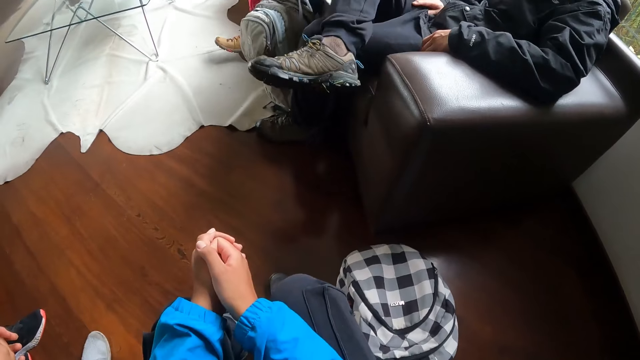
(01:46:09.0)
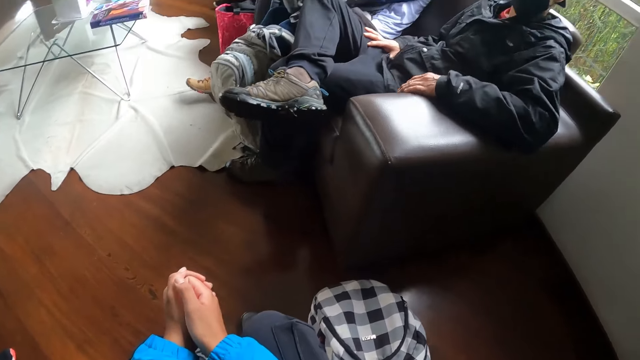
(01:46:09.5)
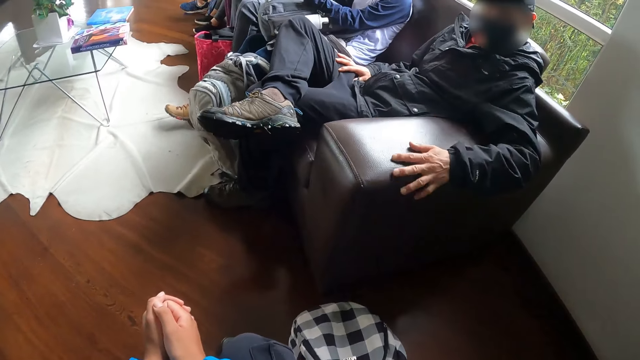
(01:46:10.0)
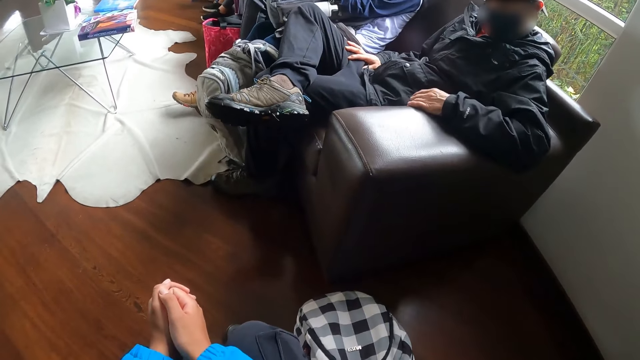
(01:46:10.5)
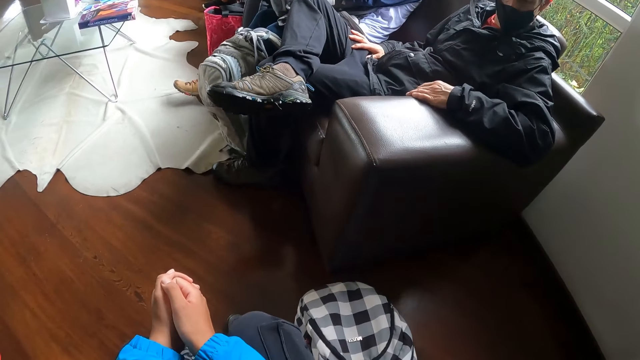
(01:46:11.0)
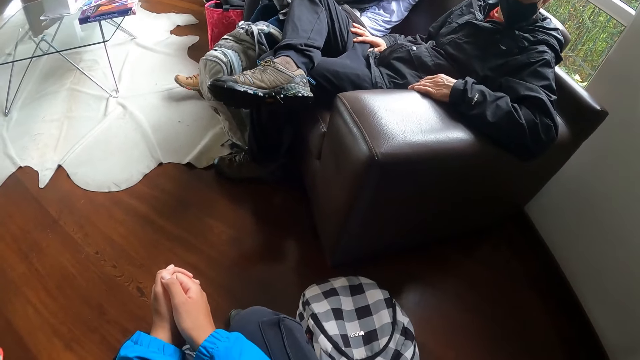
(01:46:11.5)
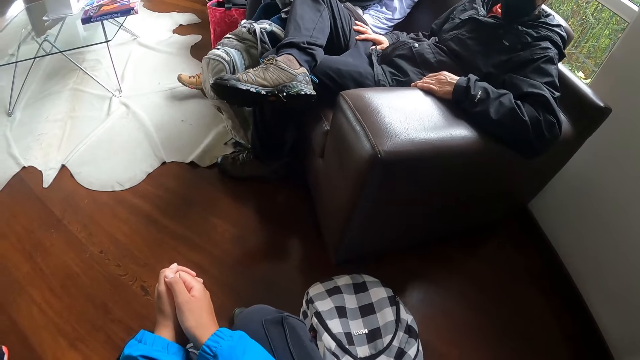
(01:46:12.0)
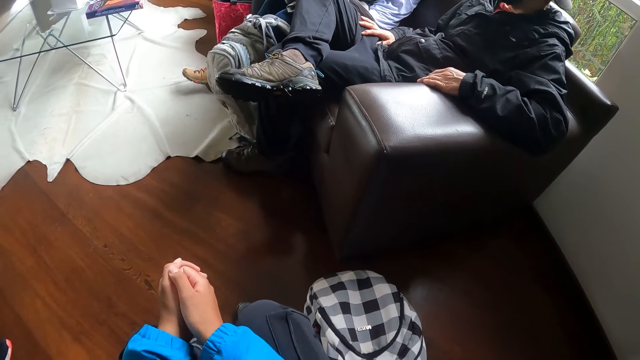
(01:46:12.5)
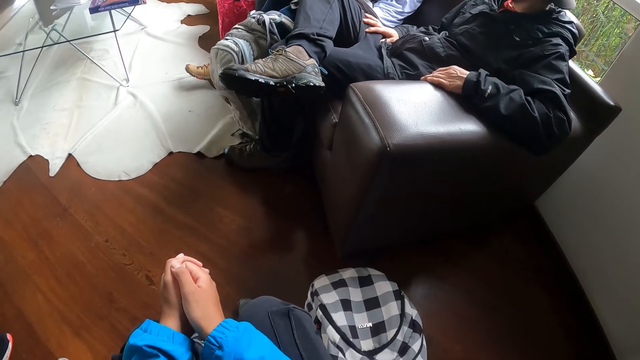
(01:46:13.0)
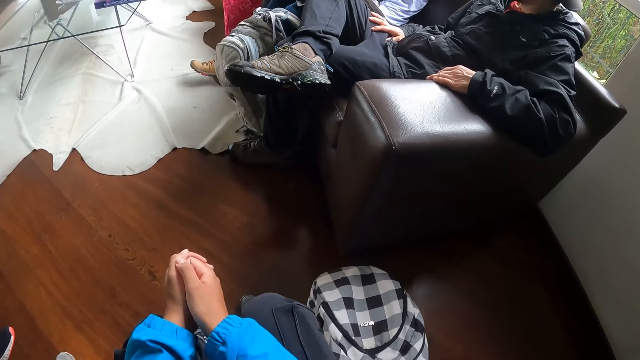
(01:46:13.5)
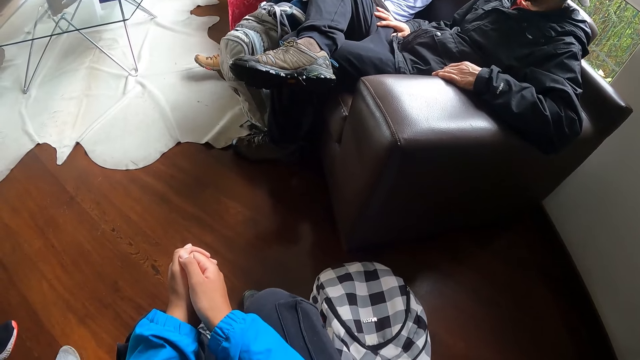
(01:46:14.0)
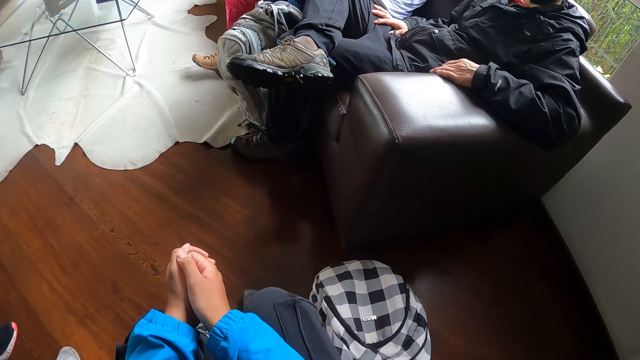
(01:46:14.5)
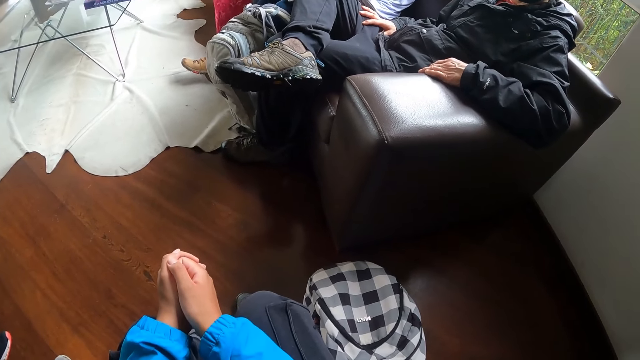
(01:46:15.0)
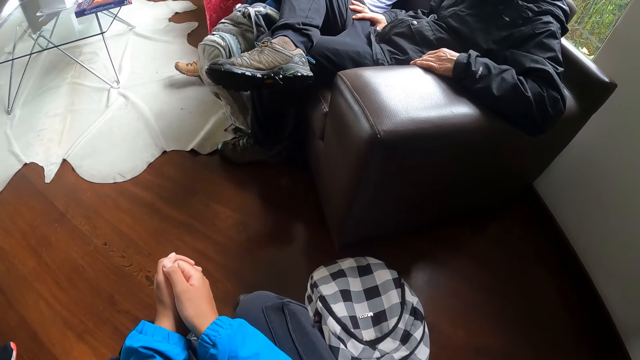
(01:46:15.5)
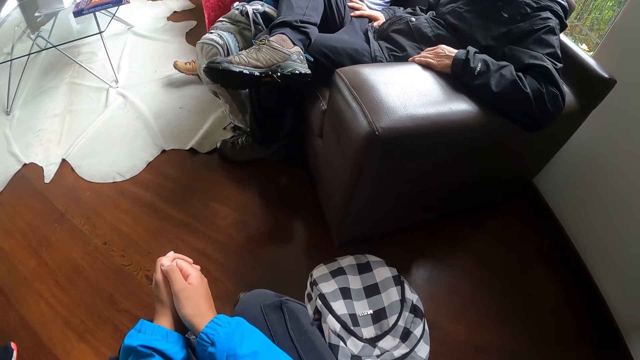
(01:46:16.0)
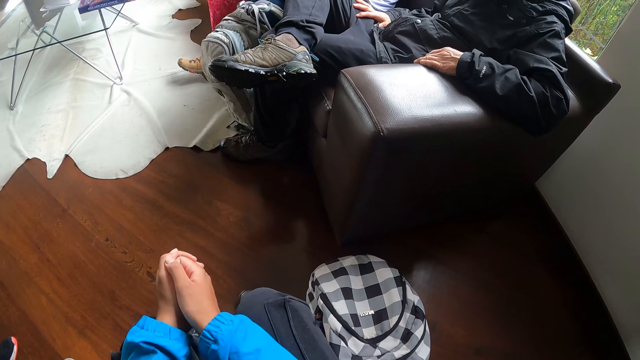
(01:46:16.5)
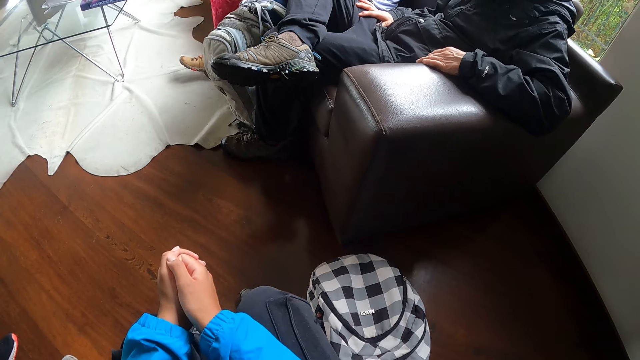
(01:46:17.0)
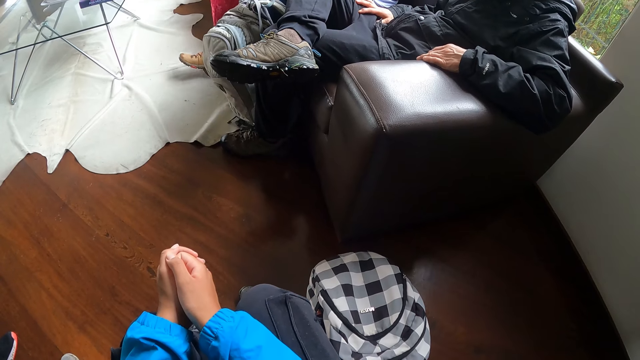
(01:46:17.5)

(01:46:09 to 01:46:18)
The man rubs a chair with his left hand and touches the couch with the right hand. The camera wearer stares at the couch.

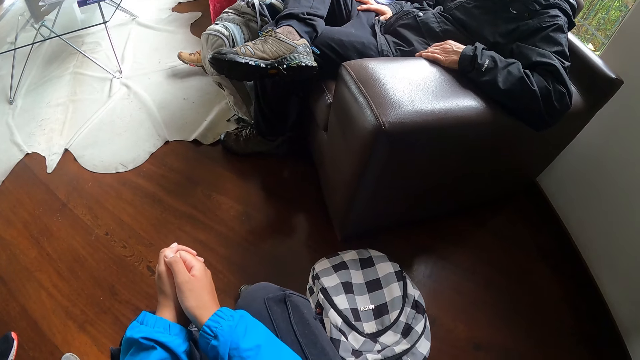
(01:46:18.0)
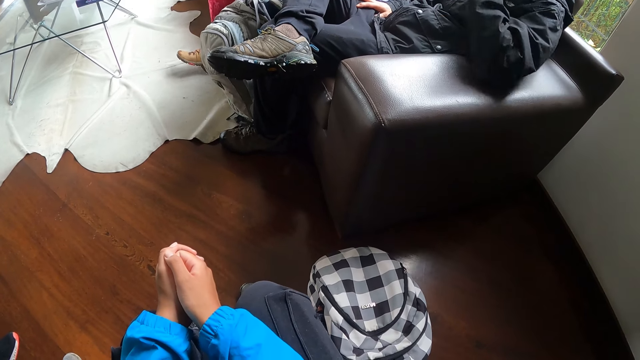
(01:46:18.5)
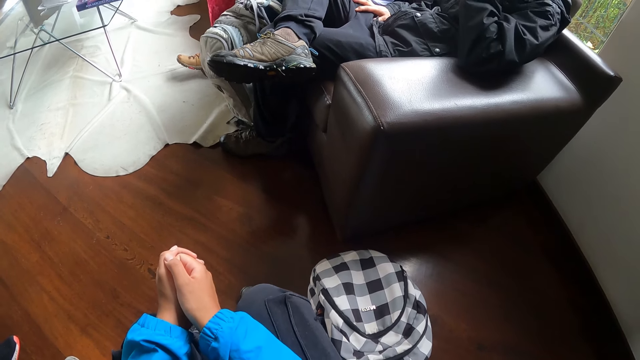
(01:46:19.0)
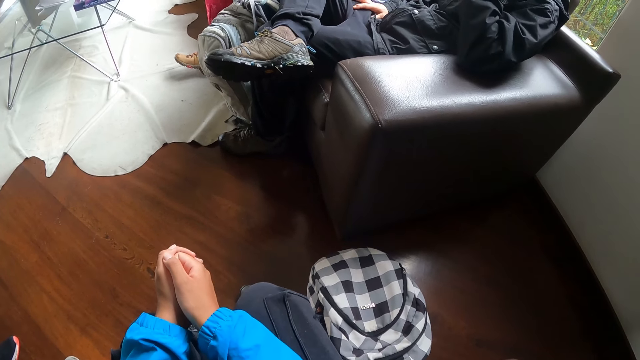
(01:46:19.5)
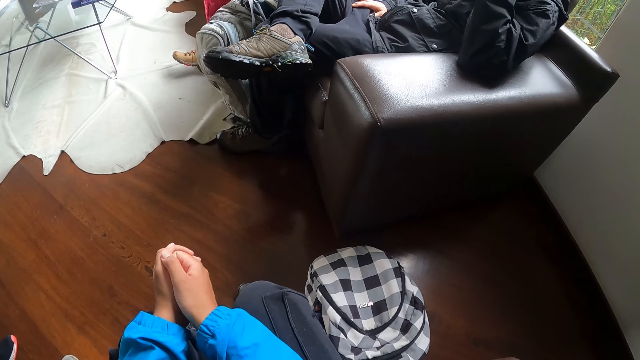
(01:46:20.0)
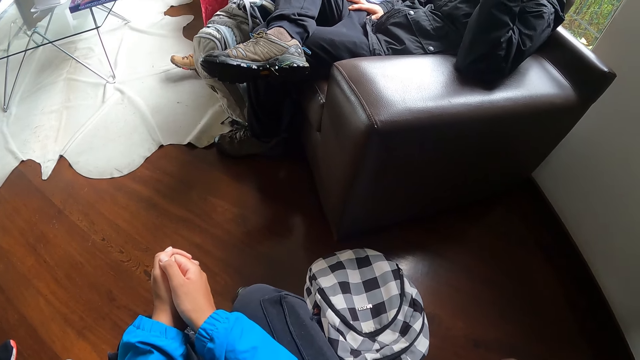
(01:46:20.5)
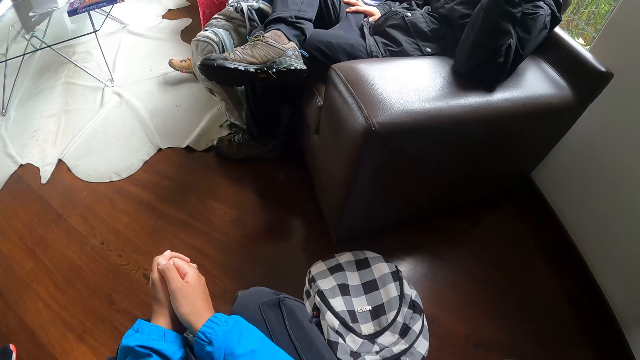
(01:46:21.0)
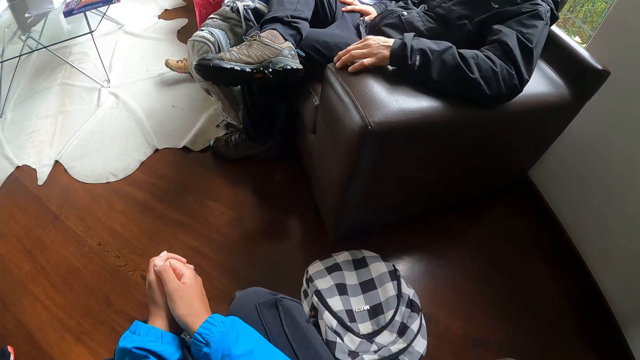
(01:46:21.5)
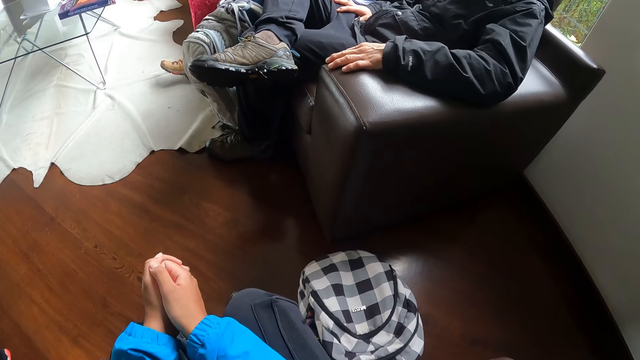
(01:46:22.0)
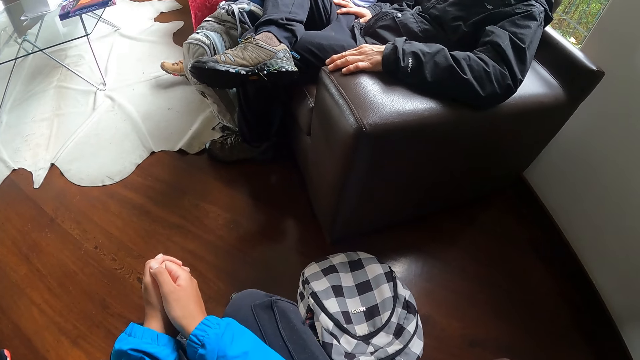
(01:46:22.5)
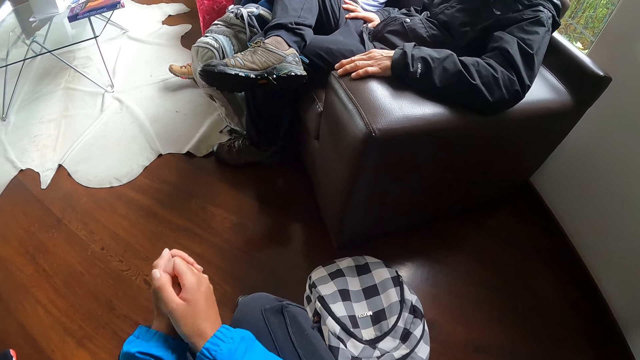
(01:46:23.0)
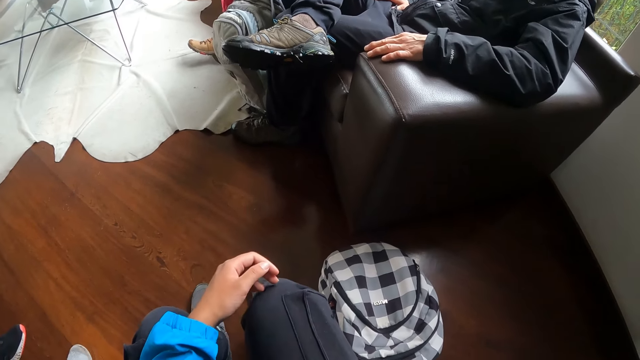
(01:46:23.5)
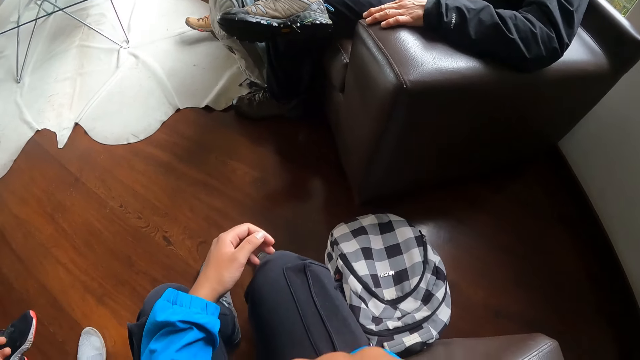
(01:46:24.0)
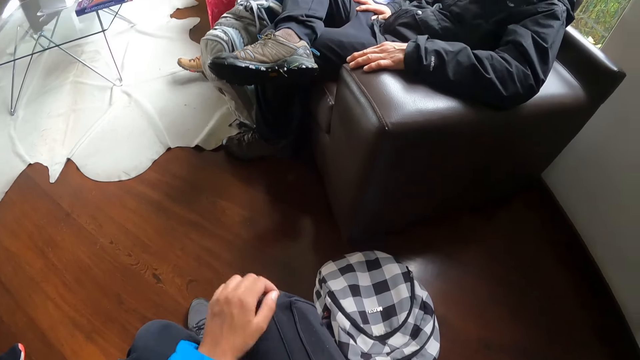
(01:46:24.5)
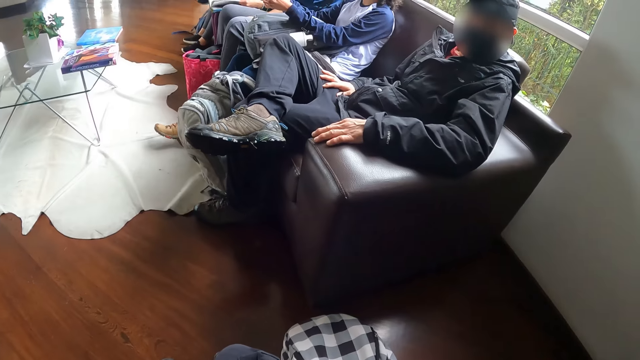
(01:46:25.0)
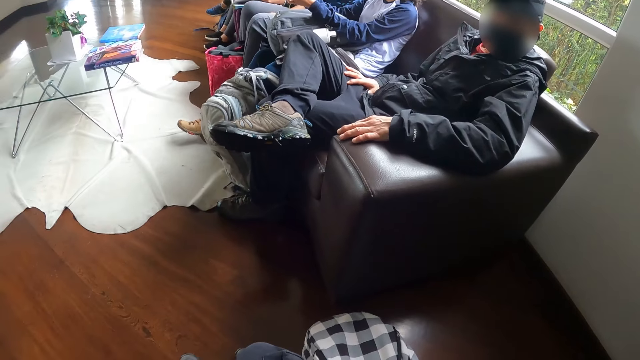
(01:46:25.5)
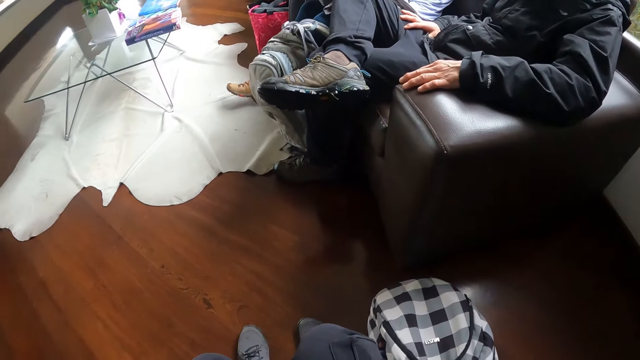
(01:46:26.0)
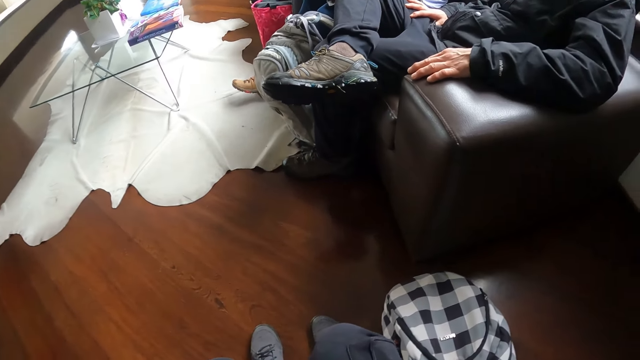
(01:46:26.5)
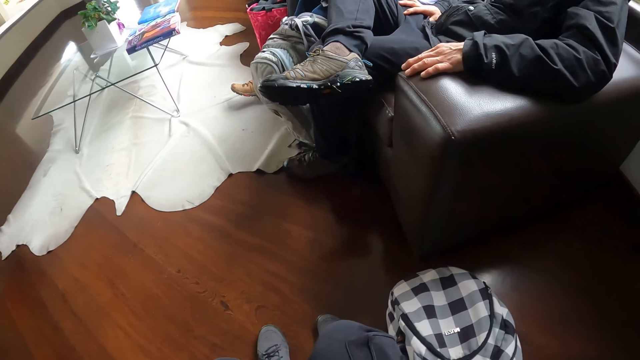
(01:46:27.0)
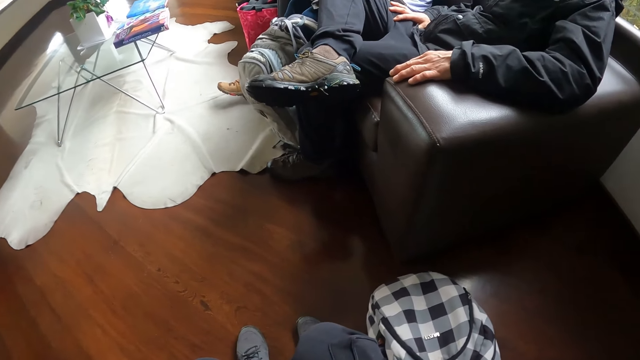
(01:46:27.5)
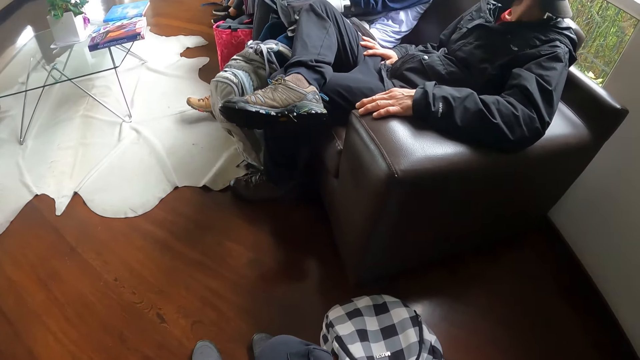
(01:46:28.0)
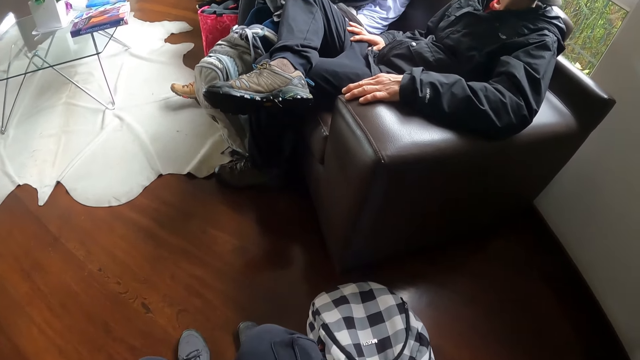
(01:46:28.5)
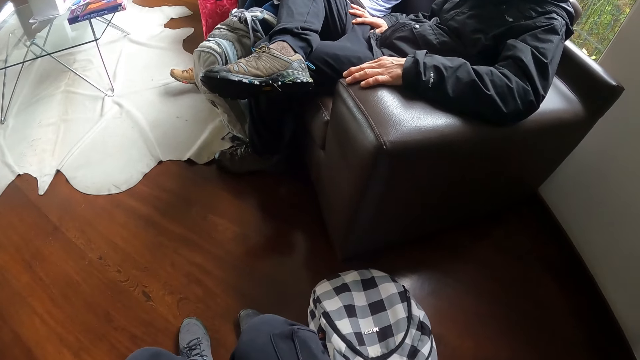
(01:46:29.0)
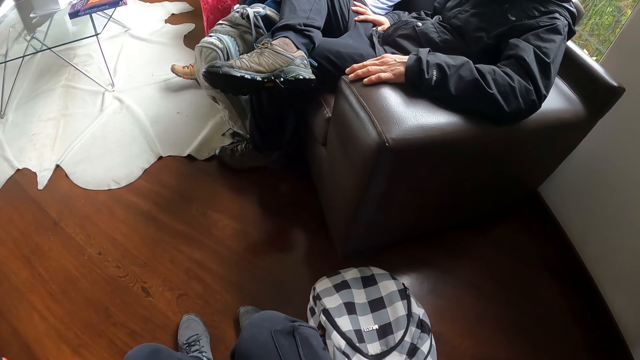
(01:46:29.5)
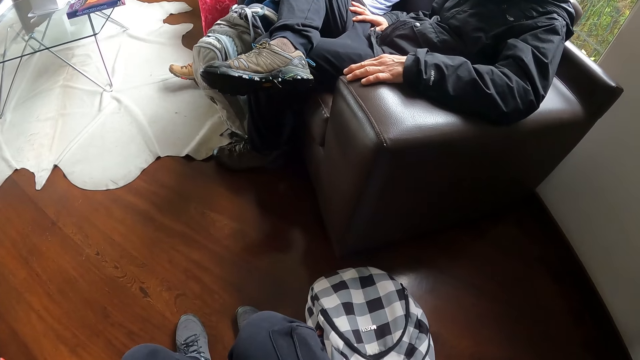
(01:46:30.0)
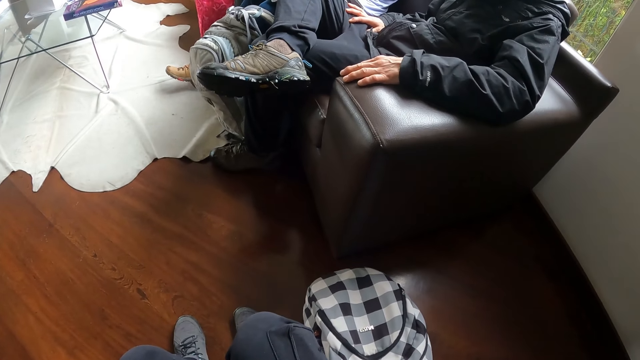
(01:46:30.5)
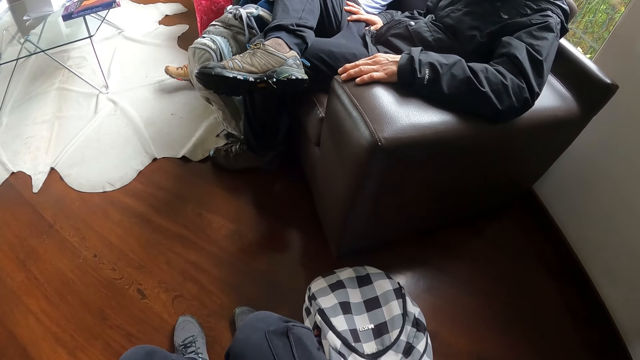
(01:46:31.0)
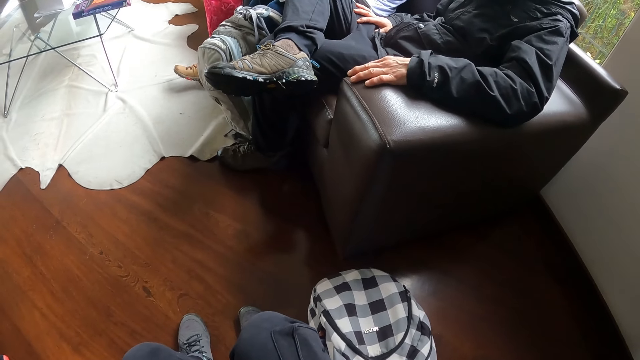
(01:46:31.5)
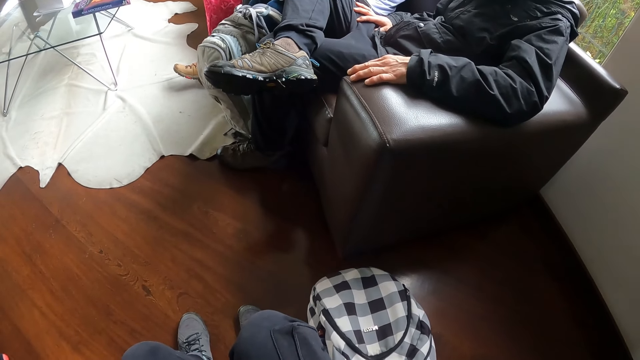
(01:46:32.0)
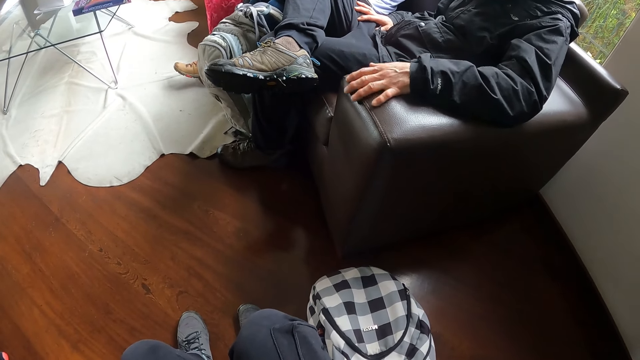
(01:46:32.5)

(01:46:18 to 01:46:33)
The man touches something and places his left hand on the chair. The camera wearer touches something. They stare at the floor.
